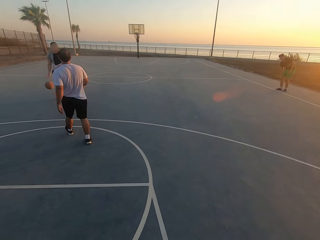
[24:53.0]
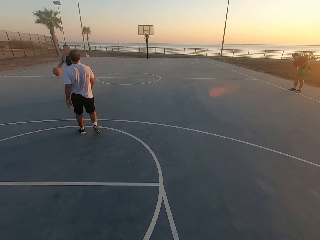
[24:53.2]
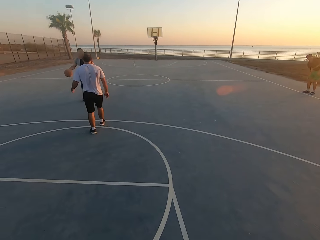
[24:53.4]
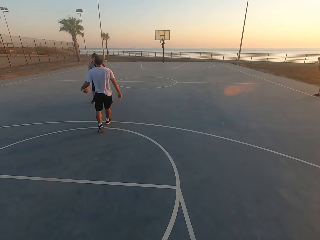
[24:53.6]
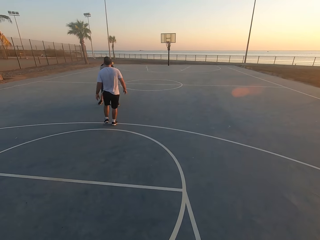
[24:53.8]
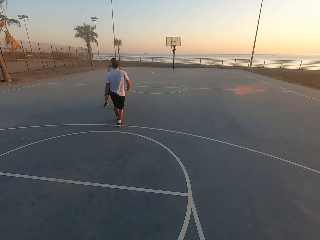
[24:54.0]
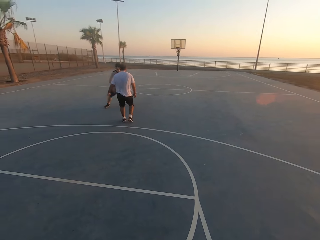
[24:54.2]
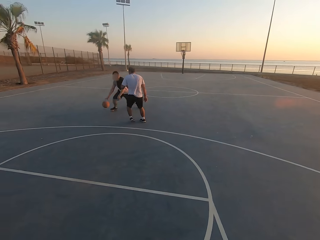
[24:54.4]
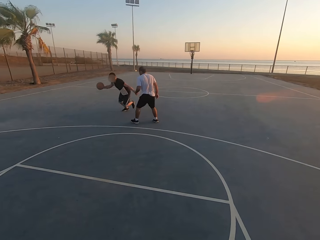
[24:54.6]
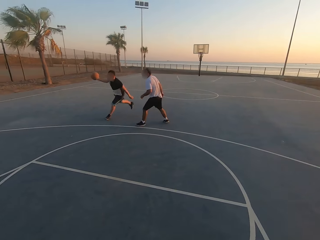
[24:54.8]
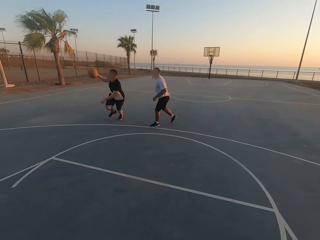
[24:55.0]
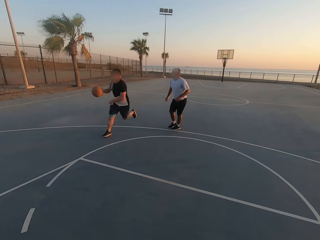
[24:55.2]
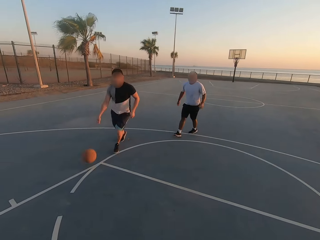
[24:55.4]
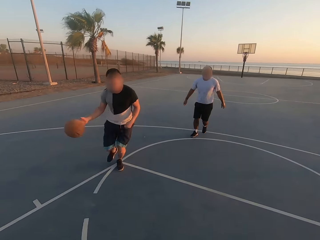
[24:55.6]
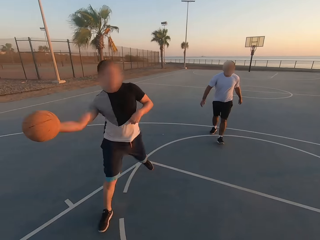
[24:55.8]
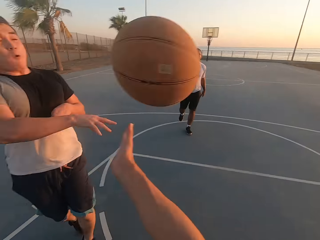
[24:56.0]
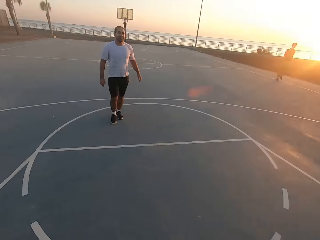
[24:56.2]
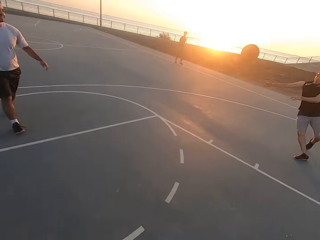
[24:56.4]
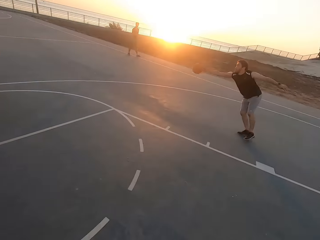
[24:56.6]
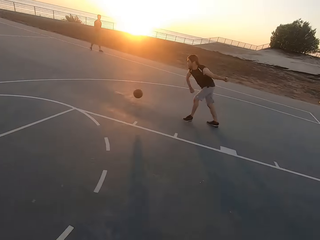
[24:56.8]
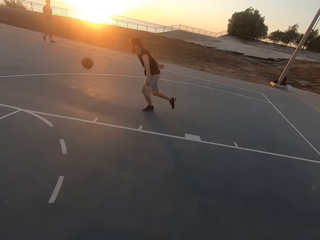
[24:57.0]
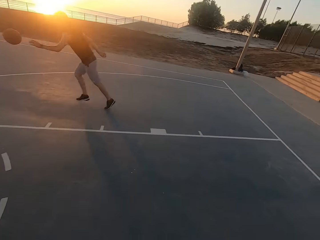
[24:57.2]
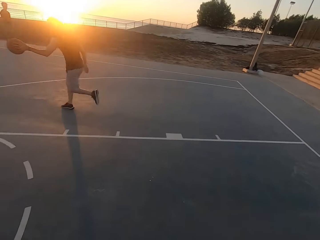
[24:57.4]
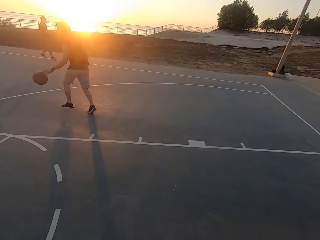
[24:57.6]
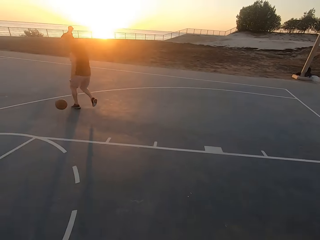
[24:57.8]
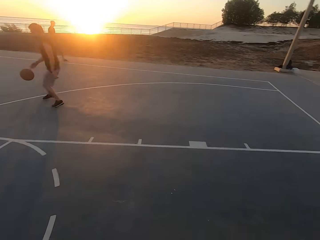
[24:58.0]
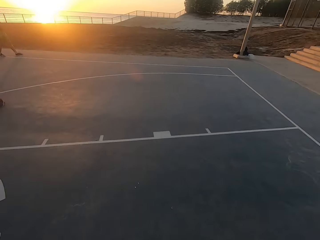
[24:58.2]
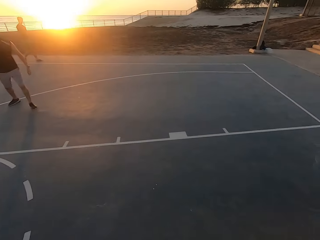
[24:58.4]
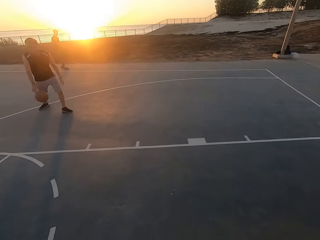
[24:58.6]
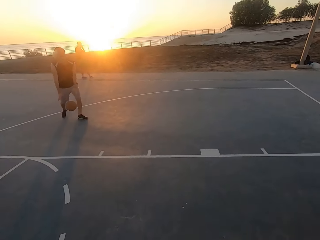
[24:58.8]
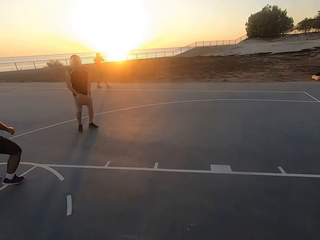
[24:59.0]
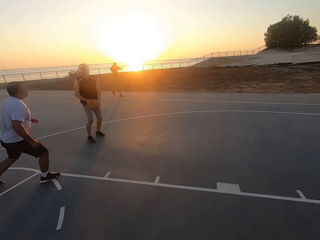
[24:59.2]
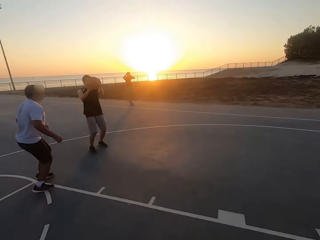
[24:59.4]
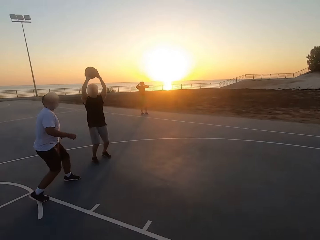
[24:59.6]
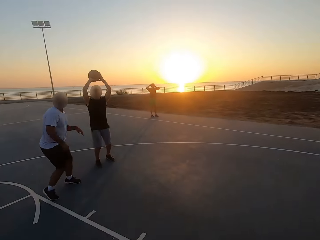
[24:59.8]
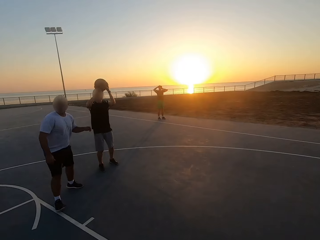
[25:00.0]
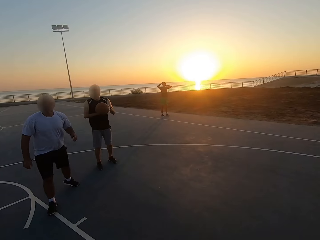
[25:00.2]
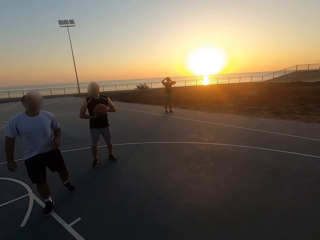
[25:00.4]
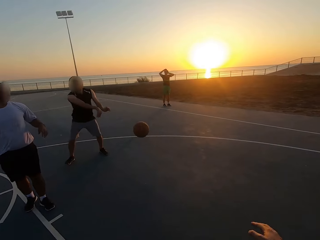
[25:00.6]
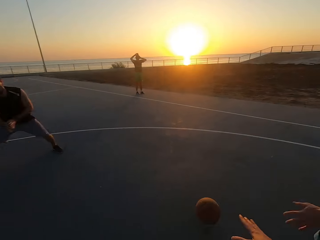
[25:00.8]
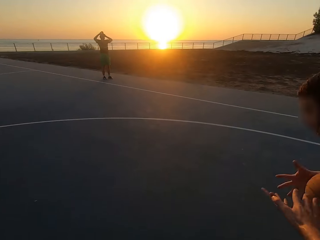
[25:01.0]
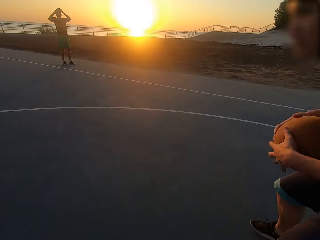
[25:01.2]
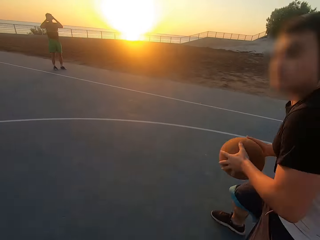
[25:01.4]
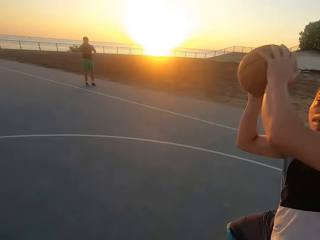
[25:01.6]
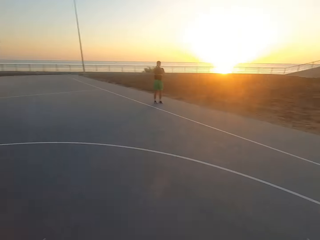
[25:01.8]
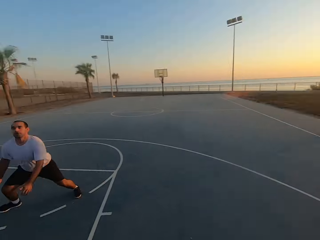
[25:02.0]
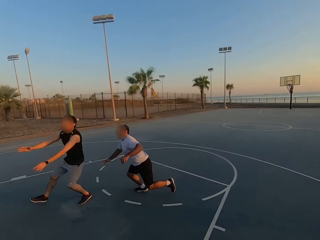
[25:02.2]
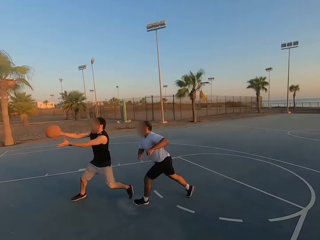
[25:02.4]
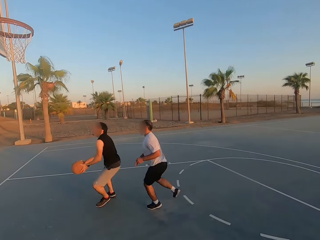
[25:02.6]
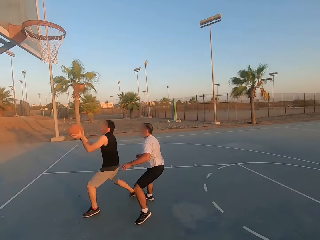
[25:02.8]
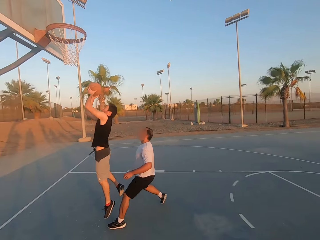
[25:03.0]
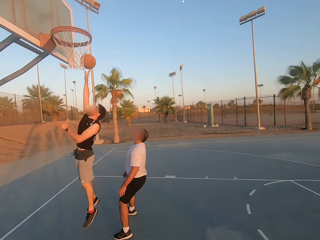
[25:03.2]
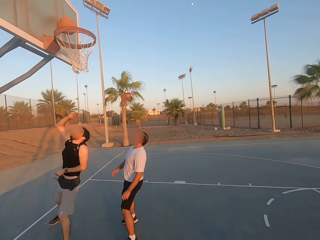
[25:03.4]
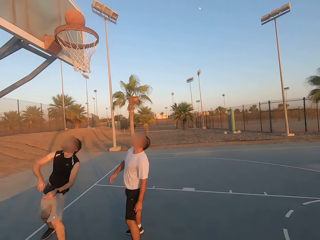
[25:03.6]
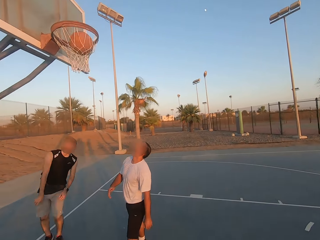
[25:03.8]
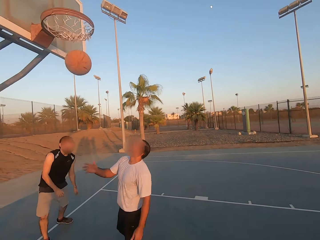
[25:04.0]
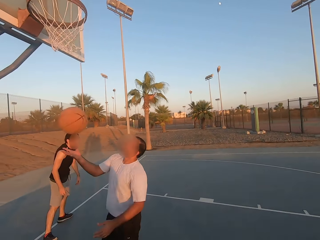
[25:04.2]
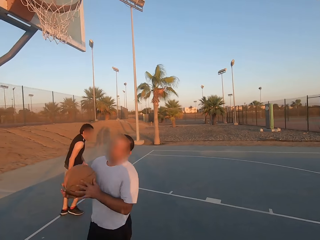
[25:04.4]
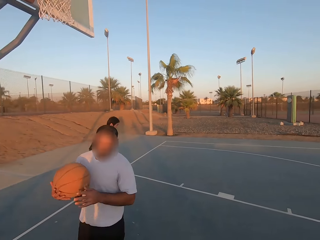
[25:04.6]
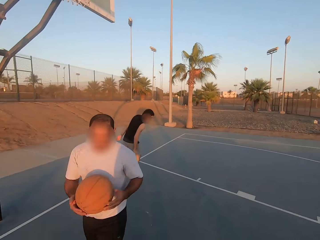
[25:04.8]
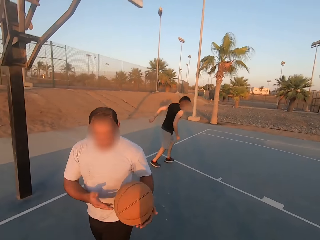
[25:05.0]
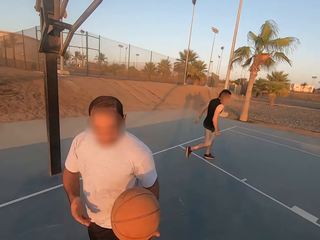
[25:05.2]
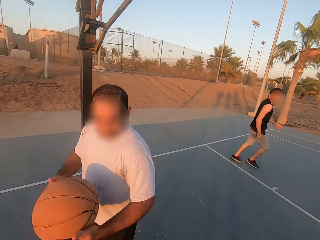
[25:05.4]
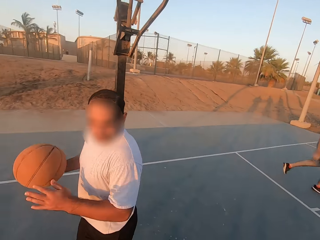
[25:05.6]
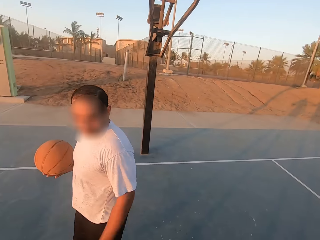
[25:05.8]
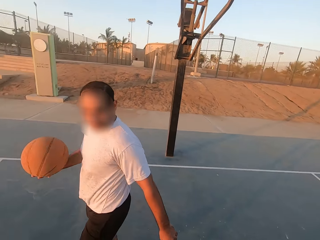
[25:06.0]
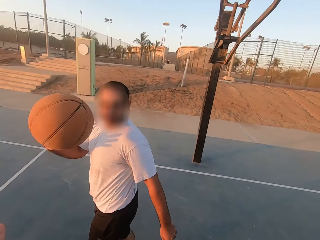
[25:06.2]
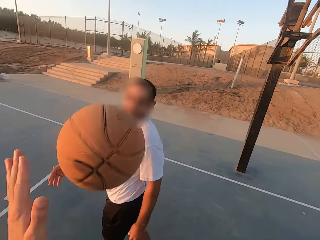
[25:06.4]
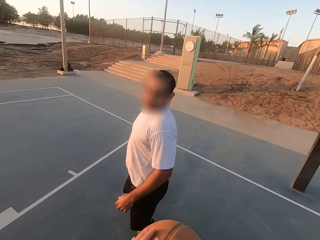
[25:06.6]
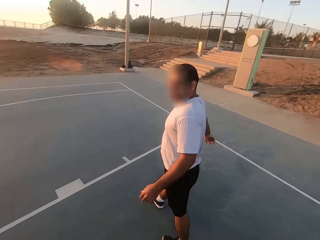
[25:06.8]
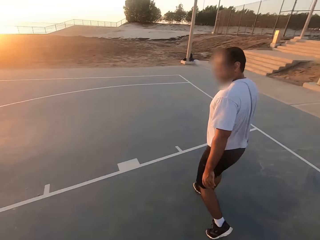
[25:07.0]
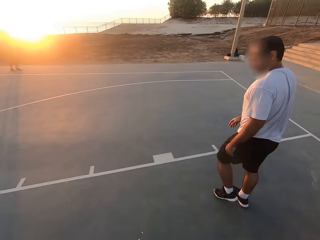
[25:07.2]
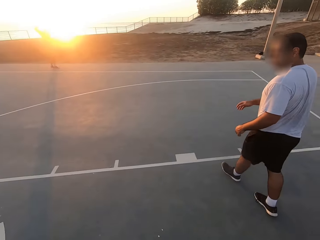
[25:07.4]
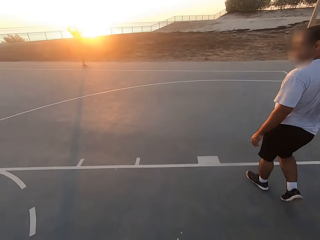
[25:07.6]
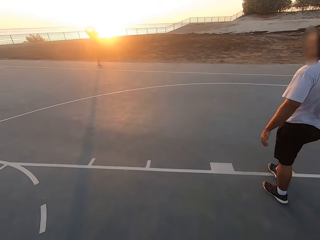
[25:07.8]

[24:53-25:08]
A man shields. A second man throws the ball to a third man. The third man dribbles the ball. The third man throws the ball to the second man. The second man picks up the ball. The second man throws the ball to the third man. The third man picks up the ball. The third man throws the ball in the hoop and makes a basket. The first man picks up the ball and holds the ball. The first man throws the ball to the camera wearer. The camera wearer holds the ball and picks up the ball.

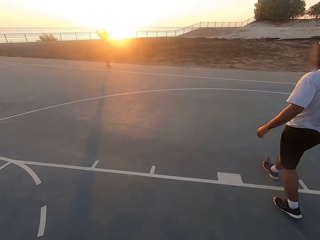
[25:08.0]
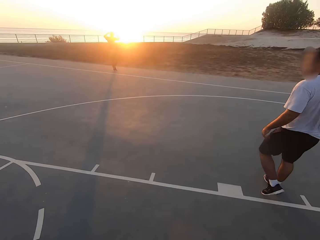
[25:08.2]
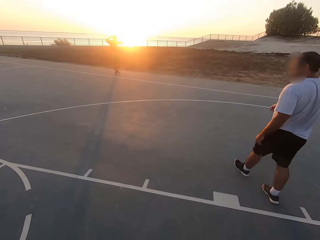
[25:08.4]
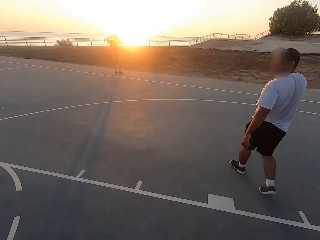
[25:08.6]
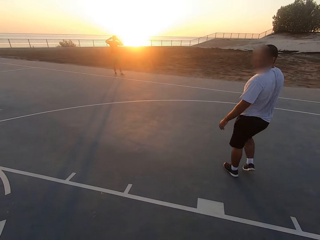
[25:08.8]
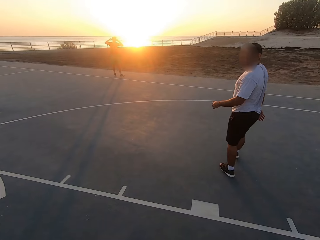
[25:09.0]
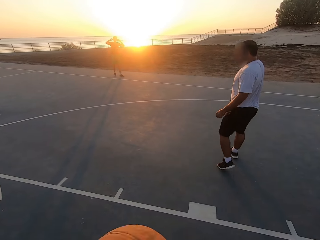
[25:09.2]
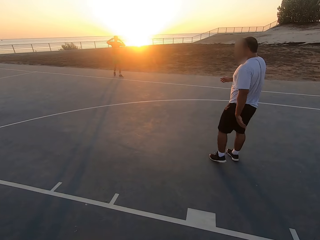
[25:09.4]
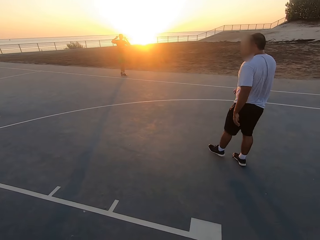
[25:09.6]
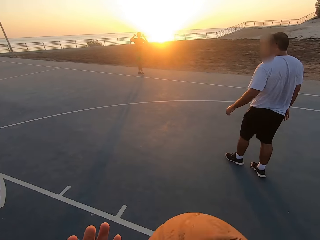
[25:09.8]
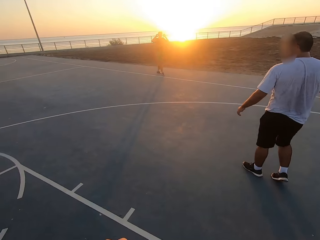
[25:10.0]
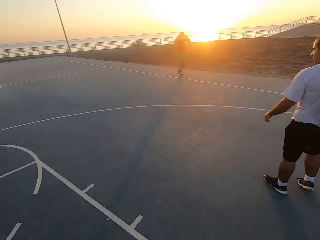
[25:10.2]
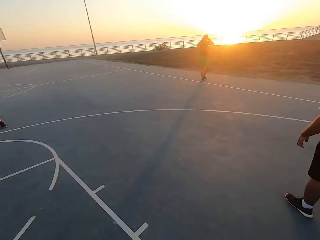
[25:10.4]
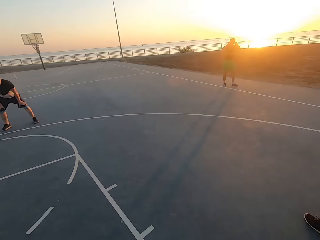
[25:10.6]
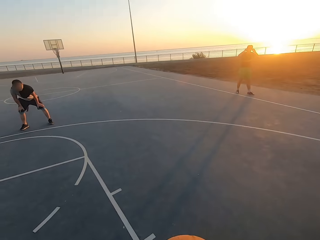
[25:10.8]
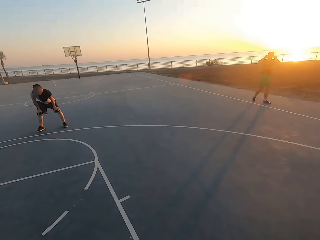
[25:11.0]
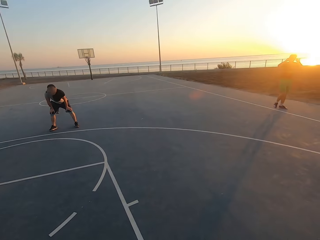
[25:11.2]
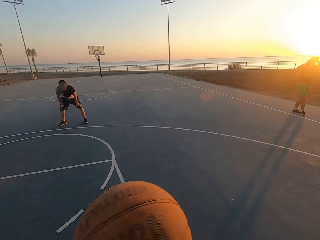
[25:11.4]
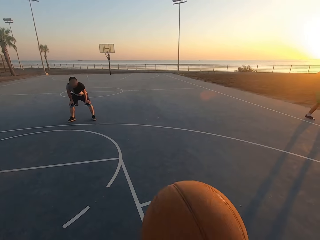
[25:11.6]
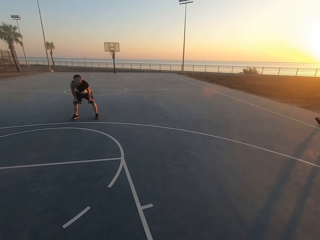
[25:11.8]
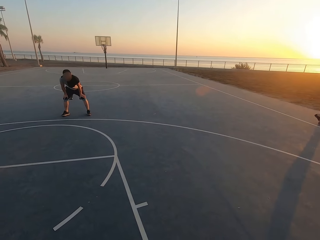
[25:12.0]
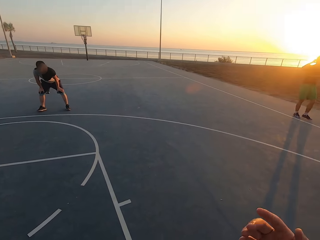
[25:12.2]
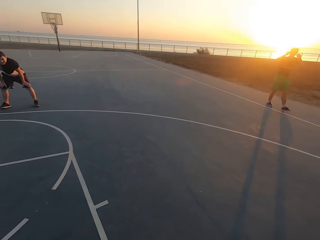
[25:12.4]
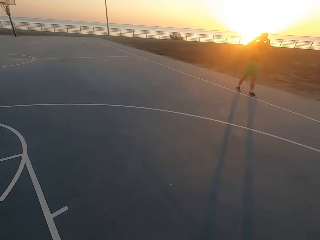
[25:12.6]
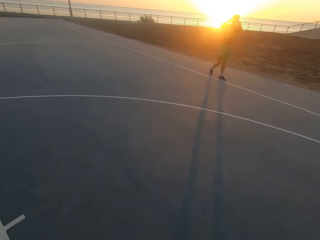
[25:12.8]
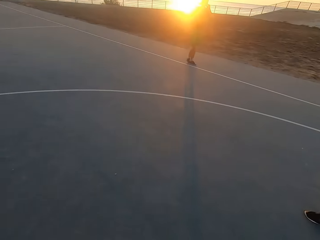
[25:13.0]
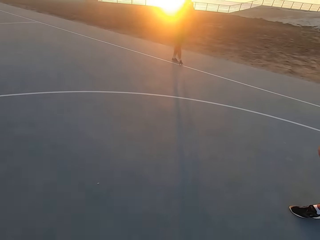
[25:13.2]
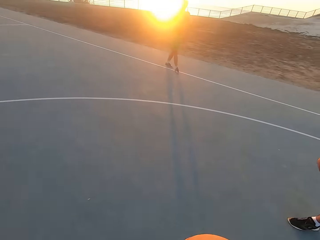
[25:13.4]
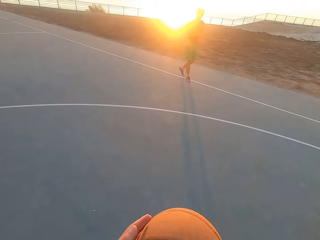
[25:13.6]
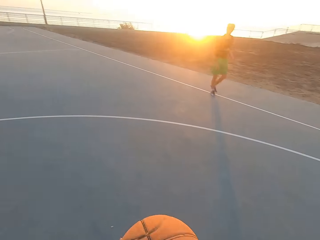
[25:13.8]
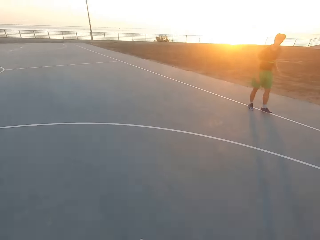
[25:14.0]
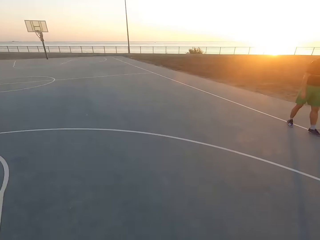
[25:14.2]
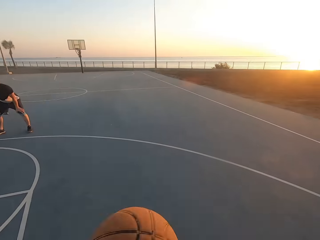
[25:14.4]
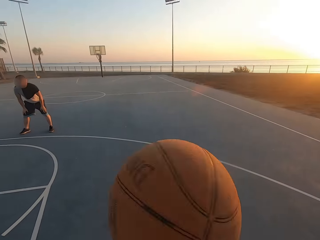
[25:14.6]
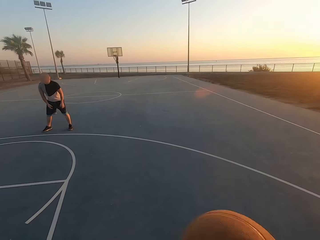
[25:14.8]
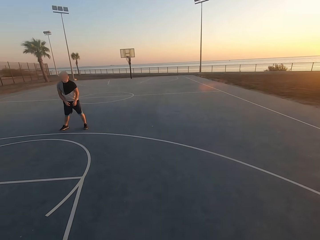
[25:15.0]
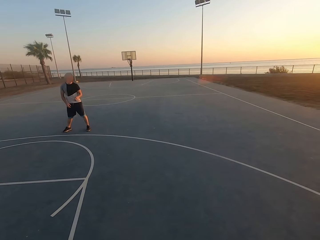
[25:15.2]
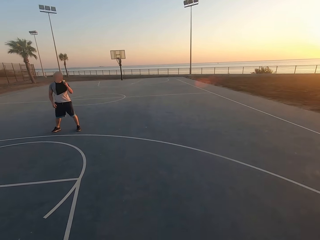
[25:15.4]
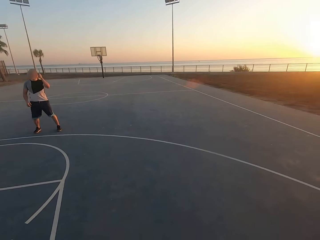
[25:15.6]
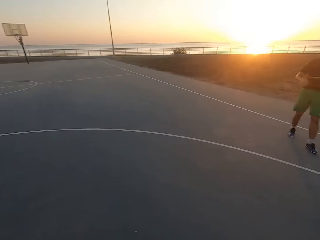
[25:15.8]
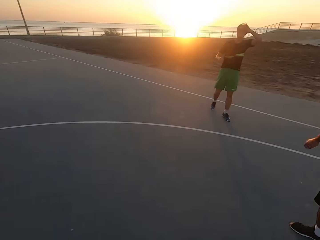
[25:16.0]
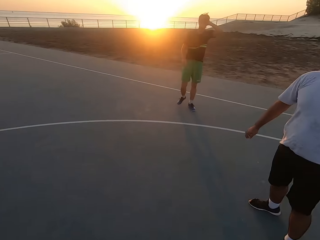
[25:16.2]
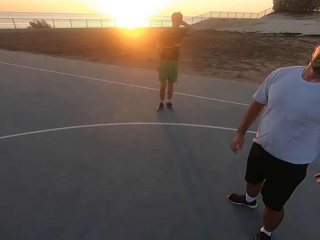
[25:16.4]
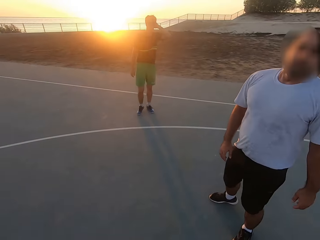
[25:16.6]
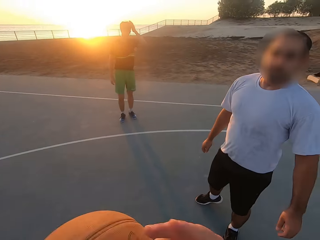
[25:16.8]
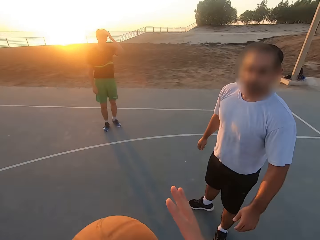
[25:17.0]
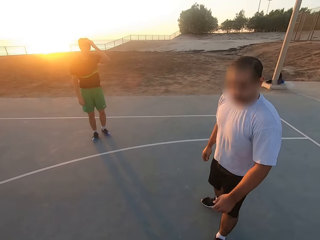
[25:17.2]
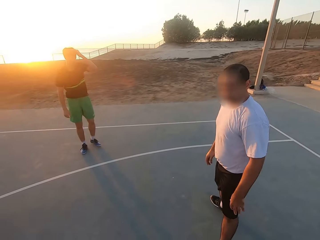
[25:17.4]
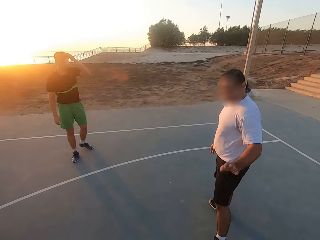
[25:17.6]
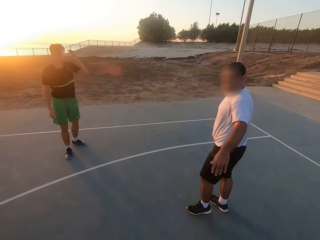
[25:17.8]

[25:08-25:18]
A man gets in the court. The man talks to the camera wearer.
